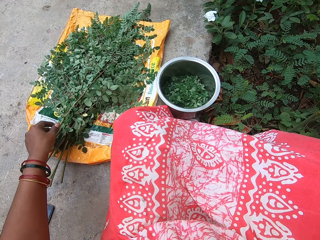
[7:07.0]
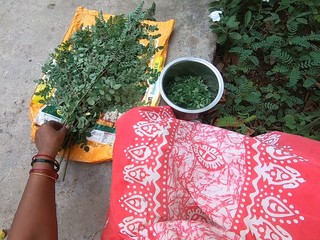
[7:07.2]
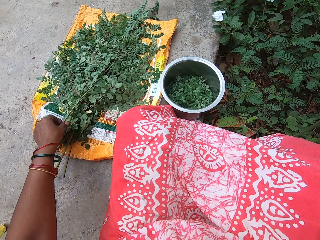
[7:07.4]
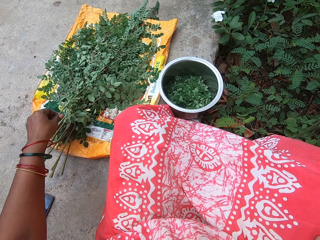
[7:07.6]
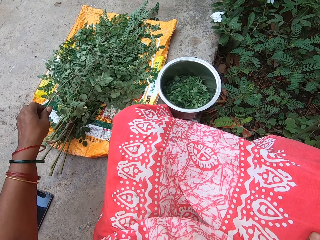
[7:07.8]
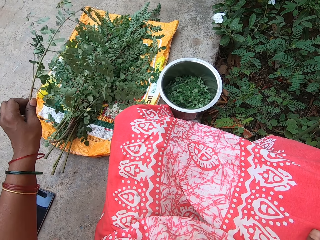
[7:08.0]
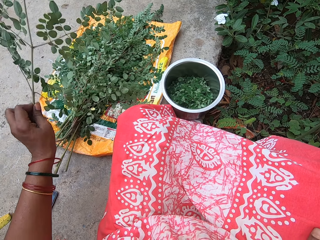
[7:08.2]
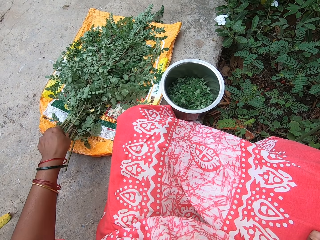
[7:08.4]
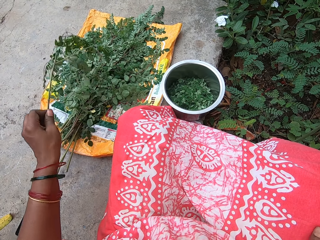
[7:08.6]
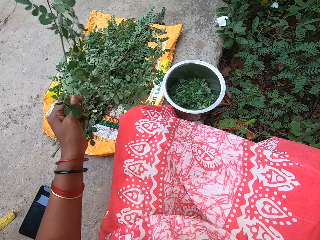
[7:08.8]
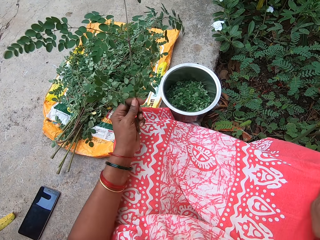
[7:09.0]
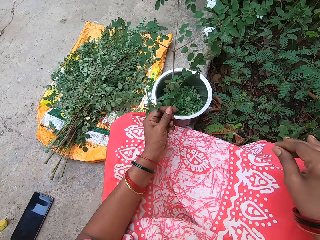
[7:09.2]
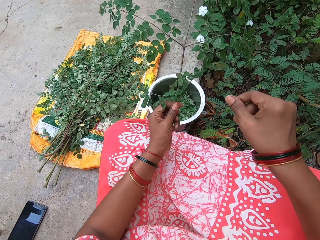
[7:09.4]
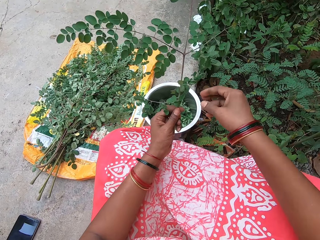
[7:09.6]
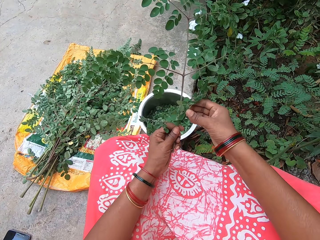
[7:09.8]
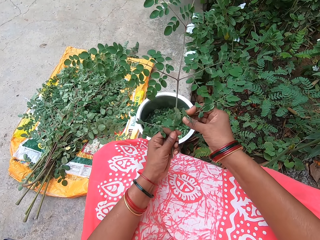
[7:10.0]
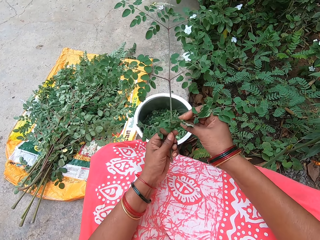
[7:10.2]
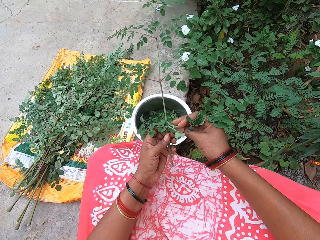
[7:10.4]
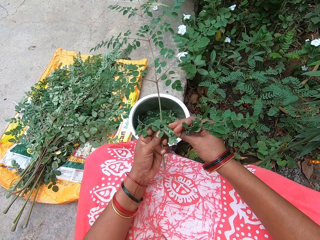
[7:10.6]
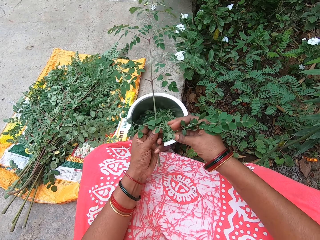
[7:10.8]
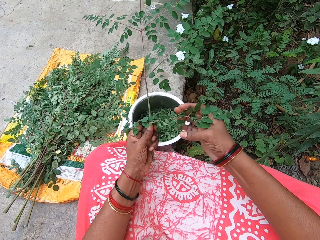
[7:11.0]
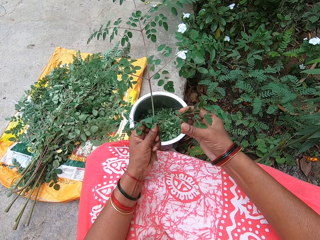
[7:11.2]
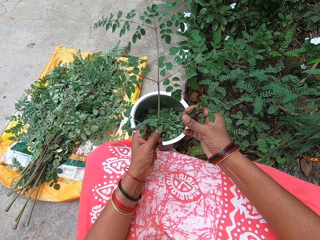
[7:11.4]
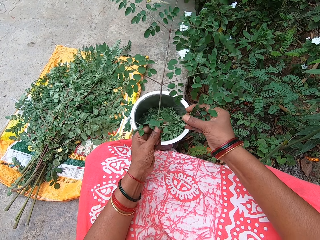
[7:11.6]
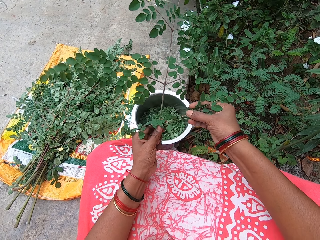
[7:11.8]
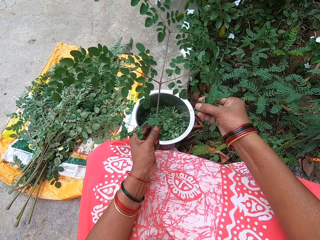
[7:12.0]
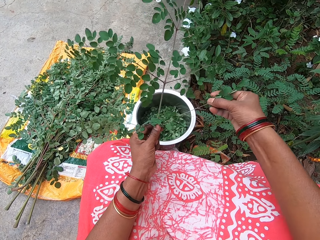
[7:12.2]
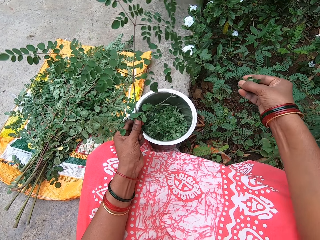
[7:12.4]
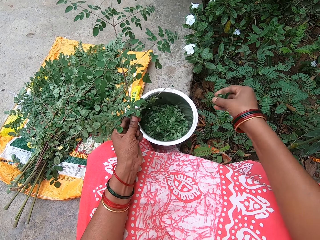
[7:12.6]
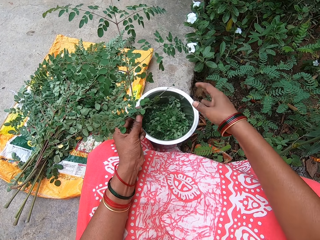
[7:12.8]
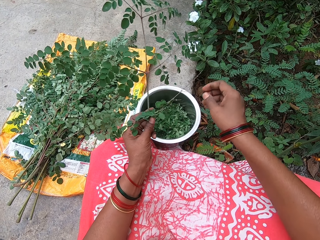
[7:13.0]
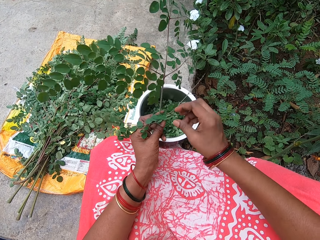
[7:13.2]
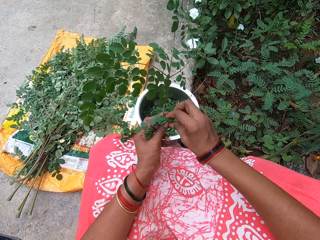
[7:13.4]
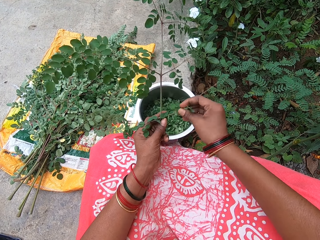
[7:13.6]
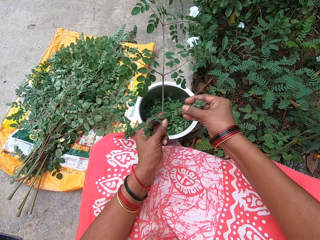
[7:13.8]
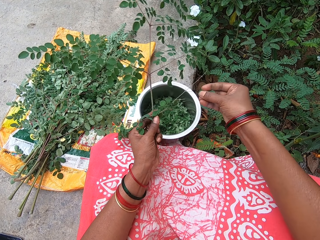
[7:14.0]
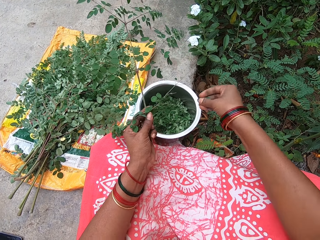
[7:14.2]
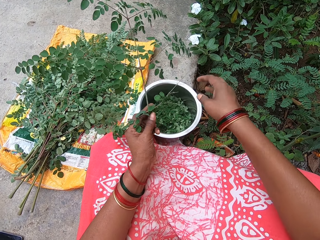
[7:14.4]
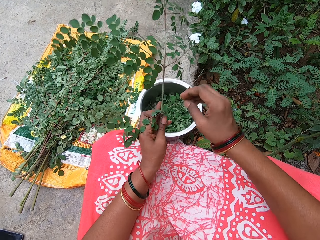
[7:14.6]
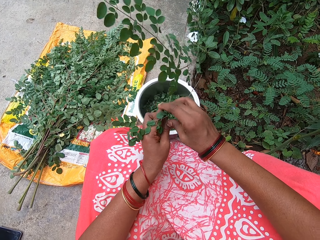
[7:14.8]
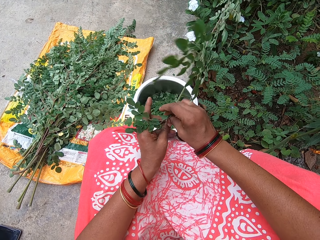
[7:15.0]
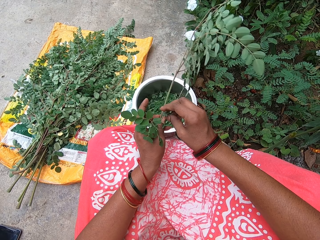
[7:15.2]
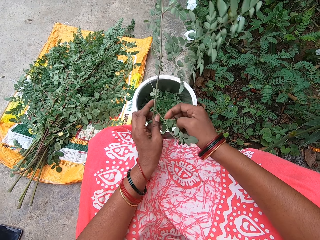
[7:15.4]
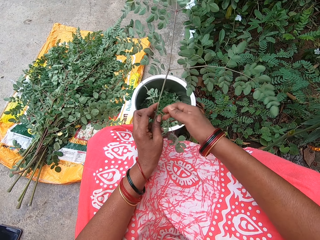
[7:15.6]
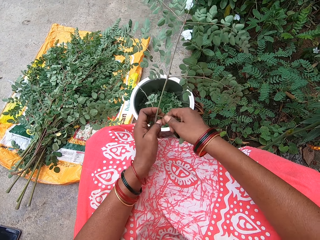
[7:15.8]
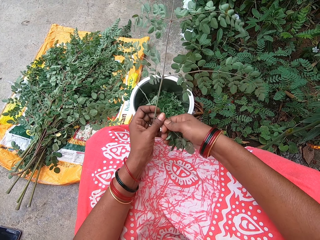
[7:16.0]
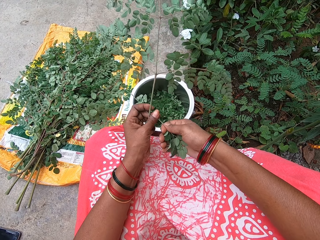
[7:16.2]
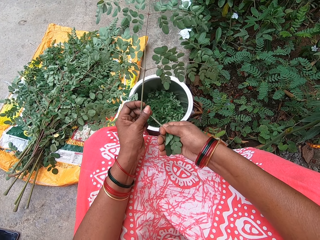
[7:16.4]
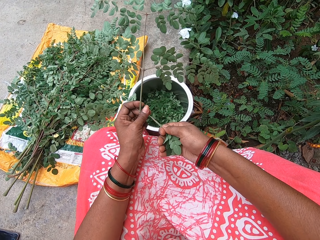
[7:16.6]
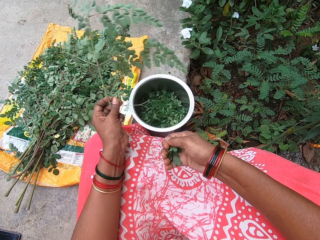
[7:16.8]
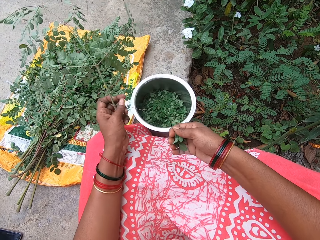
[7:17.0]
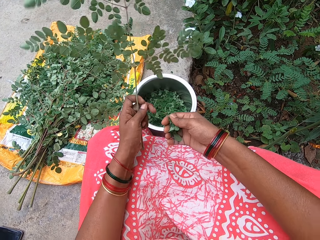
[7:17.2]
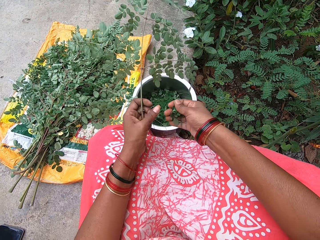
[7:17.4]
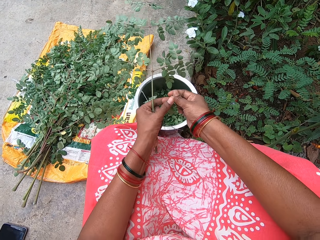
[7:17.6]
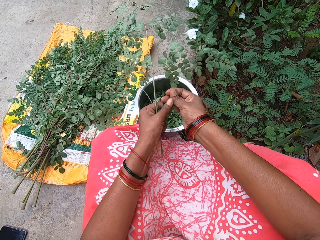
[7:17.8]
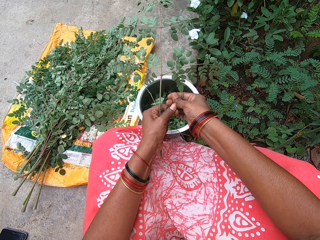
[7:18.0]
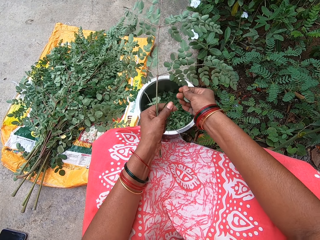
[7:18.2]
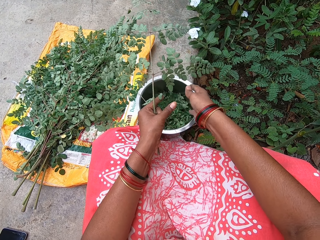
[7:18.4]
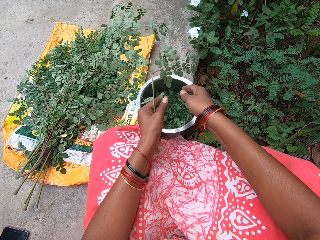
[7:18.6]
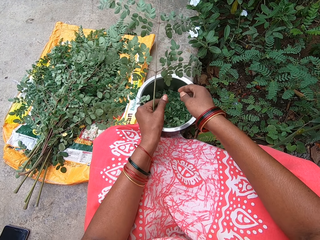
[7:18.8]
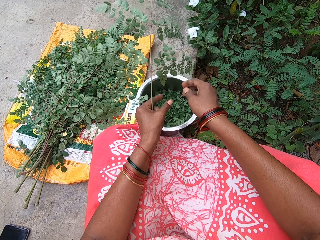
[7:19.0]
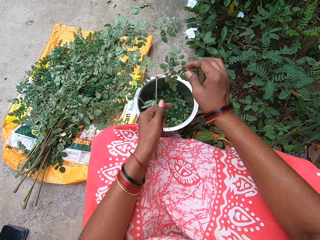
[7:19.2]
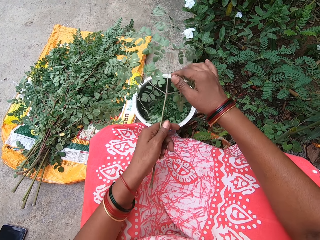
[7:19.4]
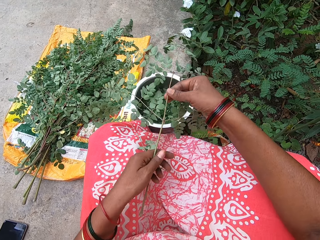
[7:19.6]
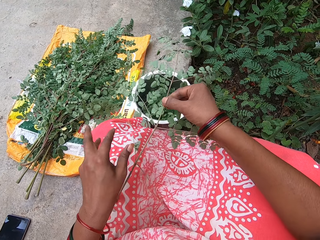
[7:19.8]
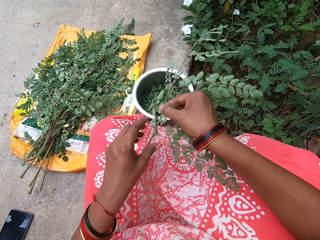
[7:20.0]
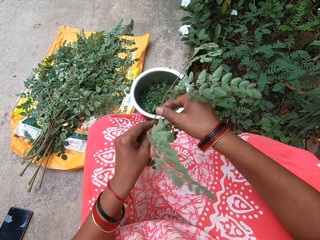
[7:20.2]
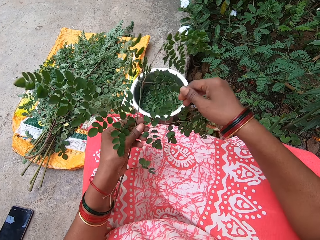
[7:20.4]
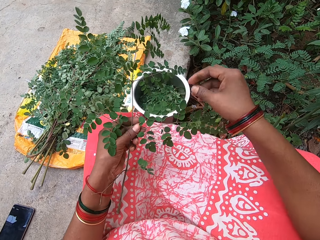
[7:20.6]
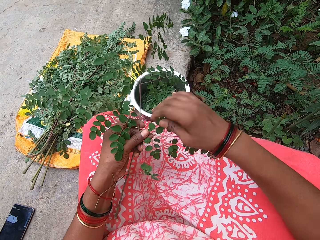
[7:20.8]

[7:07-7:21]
The camera wearer carries the vegetable from the sack with her left hand. She throws the stem. She picks up the vegetable stem and hits the vegetable stem on other vegetable stems. She removes vegetables from the stick with her right hand. She puts the vegetable in her right hand into the plate. She removes vegetables from the stick with her right hand. She puts the vegetable in her right hand into the plate. She removes vegetables from the stick with her right hand. She turns around the vegetable stem. She puts the vegetable in her right hand into the plate. She removes vegetables from the stick with her right hand.

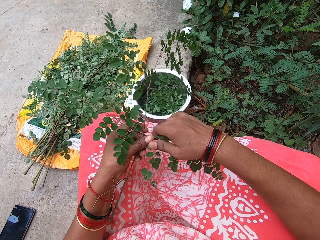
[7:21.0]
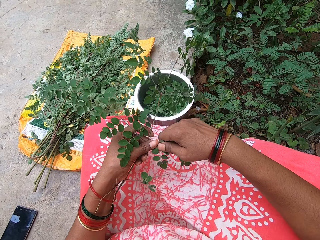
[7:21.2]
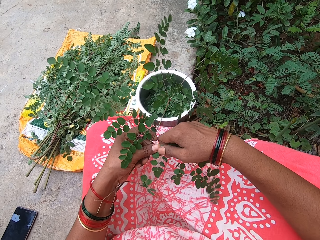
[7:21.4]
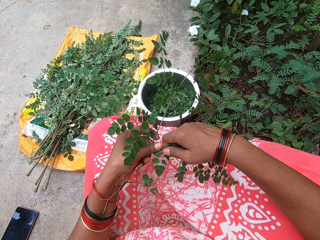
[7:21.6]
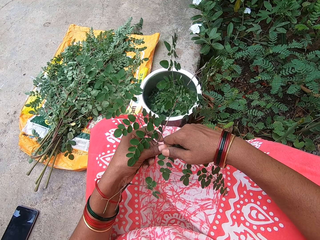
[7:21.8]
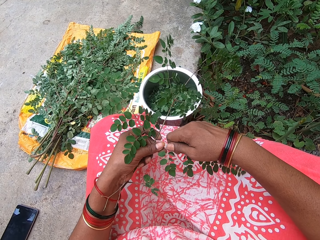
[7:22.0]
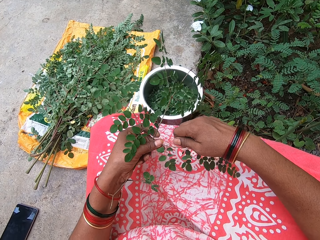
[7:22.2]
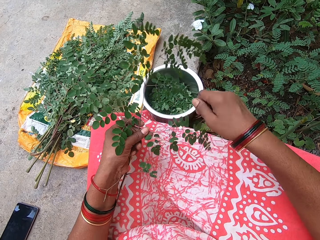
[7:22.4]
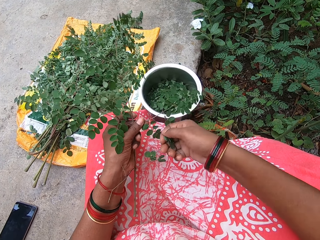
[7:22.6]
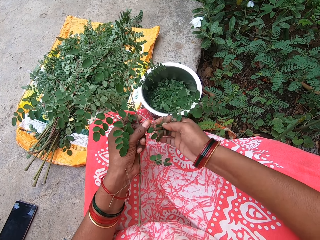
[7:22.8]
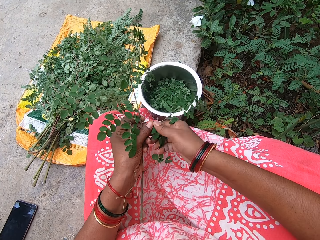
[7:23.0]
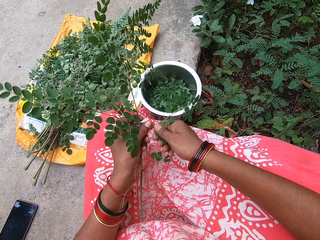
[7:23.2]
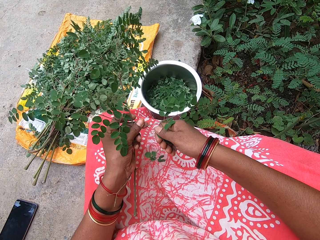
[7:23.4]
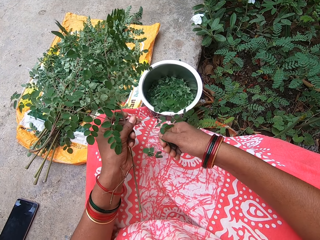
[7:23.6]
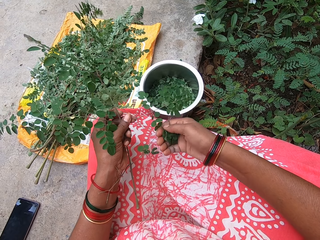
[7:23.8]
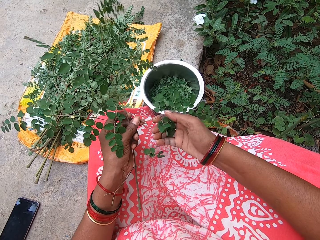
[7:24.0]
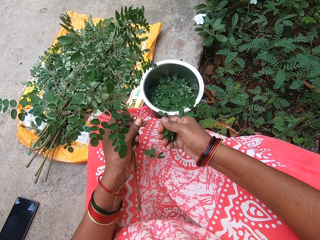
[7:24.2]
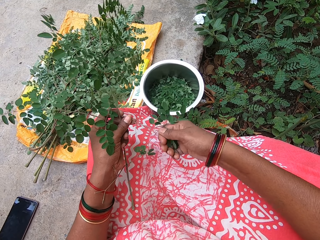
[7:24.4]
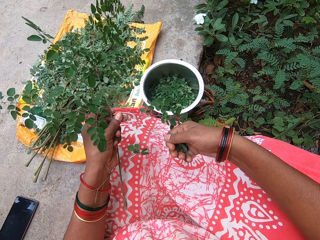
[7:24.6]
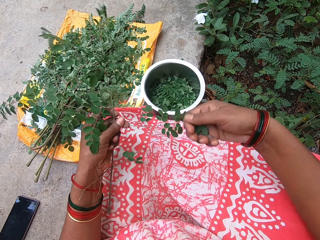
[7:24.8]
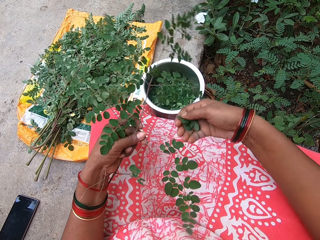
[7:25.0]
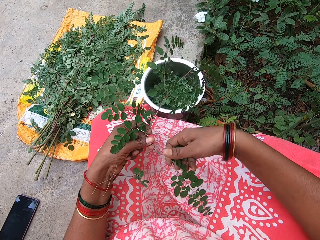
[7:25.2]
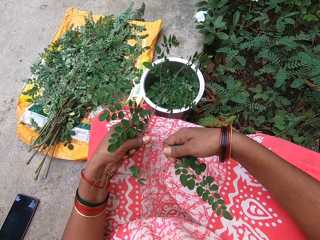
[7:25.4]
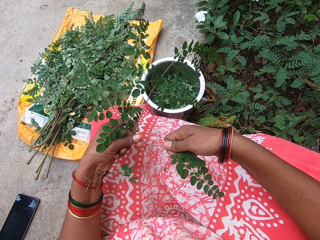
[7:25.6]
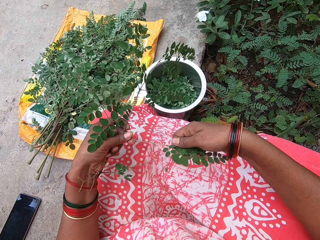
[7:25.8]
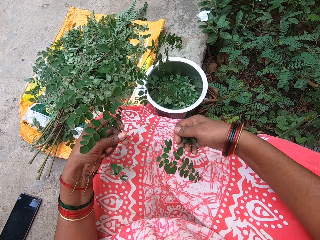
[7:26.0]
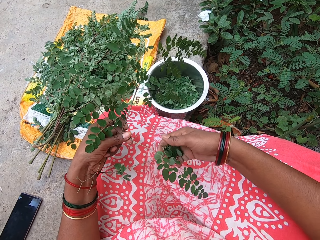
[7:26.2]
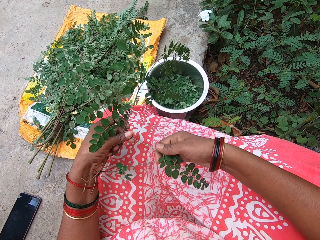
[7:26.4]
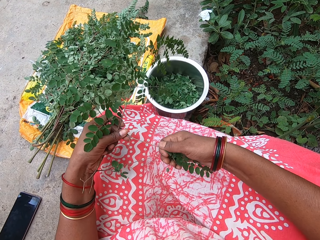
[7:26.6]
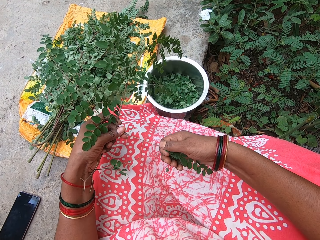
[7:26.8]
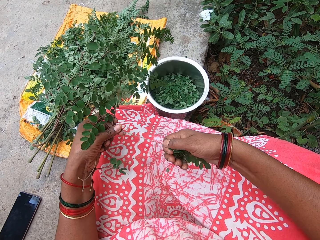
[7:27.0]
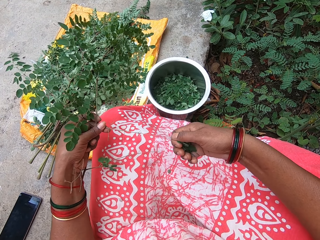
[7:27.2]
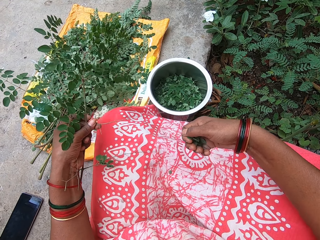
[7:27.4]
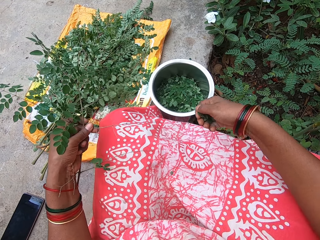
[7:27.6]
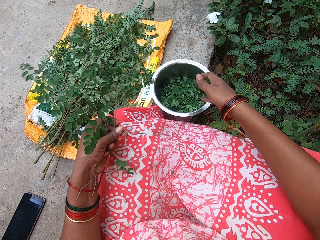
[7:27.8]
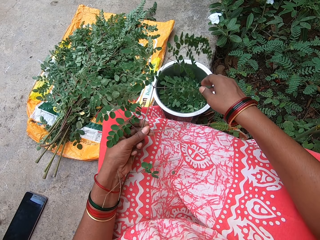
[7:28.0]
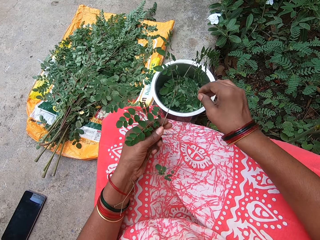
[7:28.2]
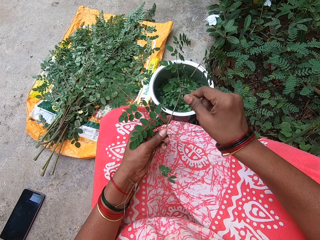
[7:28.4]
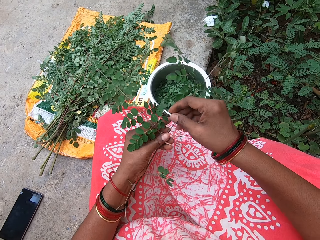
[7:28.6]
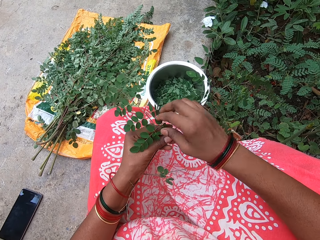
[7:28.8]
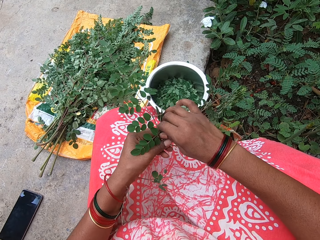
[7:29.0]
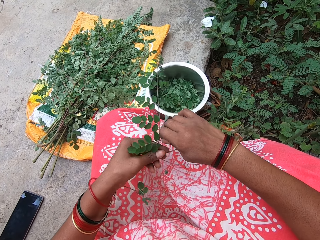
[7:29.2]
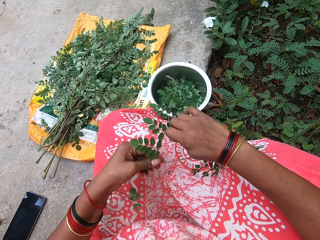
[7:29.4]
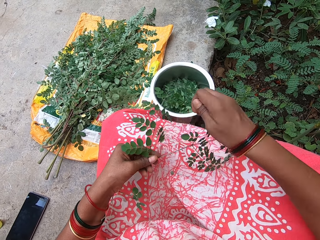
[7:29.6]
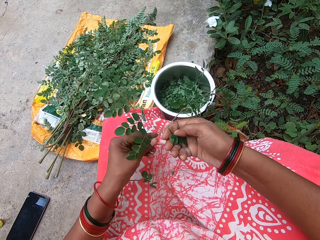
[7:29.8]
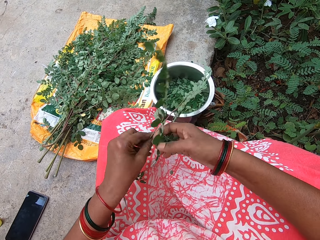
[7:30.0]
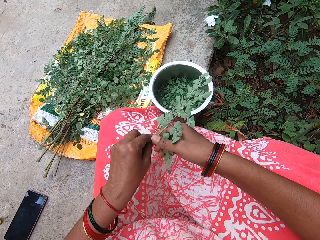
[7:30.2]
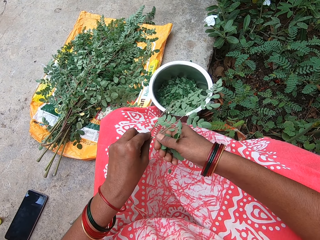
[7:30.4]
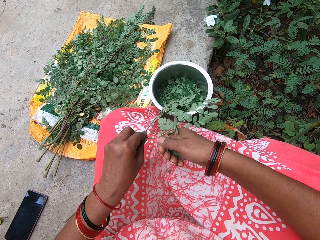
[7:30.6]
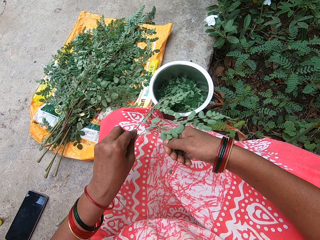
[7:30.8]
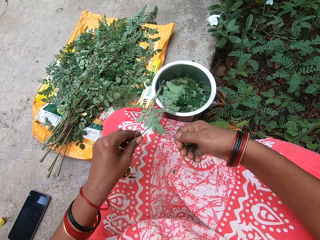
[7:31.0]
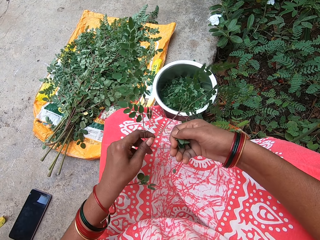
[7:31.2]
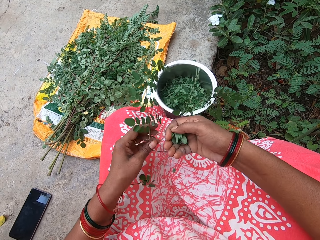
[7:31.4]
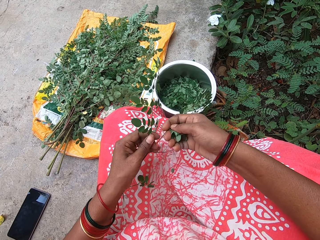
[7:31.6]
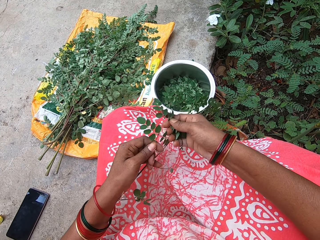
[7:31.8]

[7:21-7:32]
The camera wearer puts the vegetable in her right hand into the plate. She removes vegetables from the stick with her right hand. She puts the vegetable in her right hand into the plate. She removes vegetables from the stick with her right hand.
